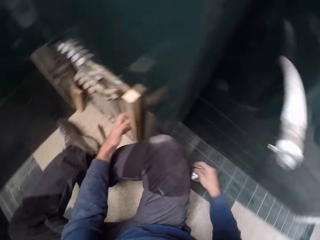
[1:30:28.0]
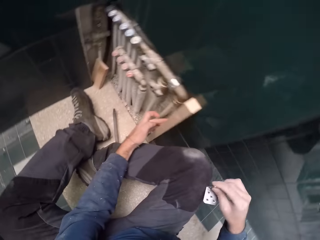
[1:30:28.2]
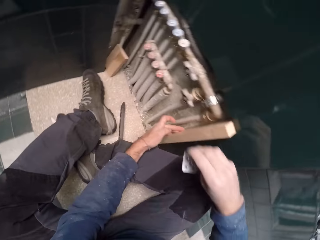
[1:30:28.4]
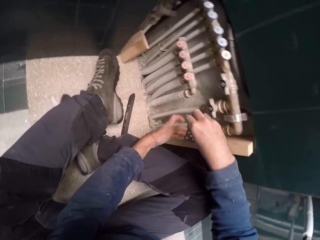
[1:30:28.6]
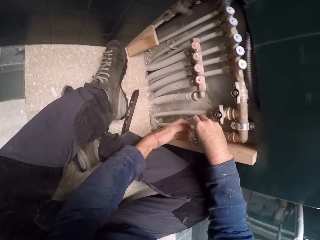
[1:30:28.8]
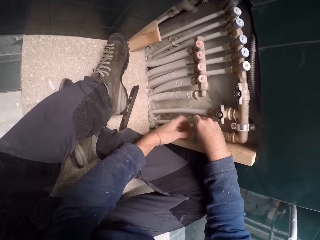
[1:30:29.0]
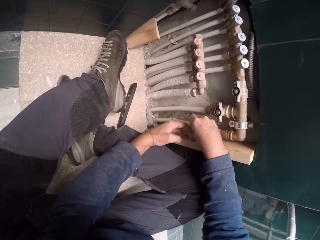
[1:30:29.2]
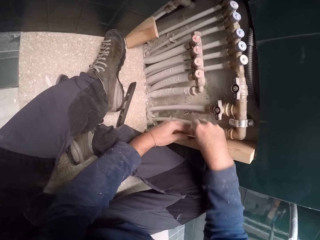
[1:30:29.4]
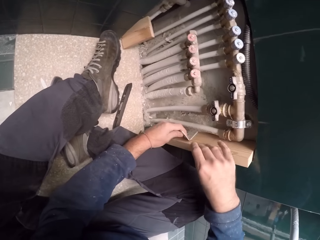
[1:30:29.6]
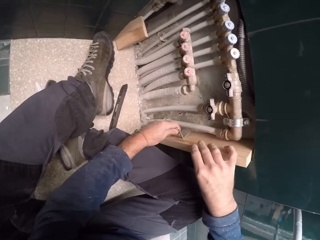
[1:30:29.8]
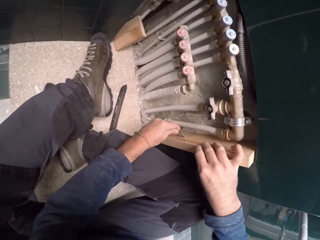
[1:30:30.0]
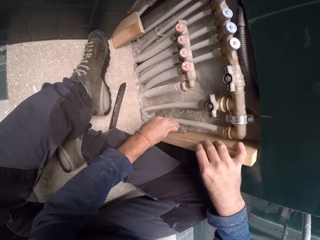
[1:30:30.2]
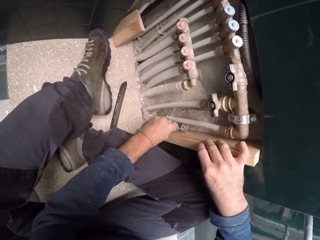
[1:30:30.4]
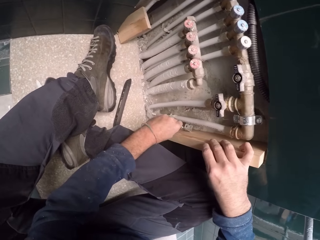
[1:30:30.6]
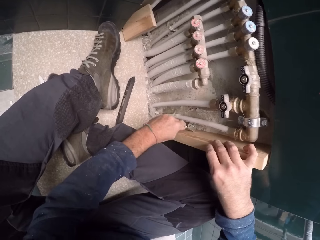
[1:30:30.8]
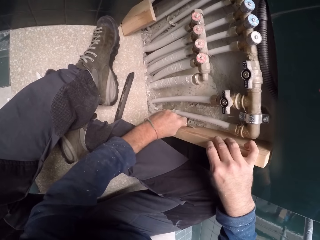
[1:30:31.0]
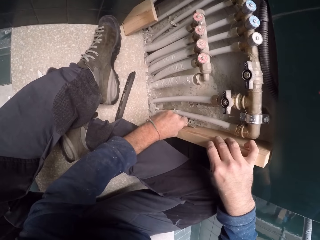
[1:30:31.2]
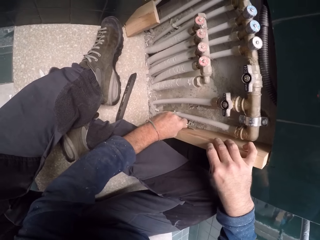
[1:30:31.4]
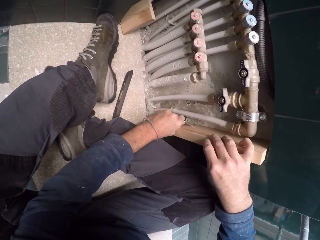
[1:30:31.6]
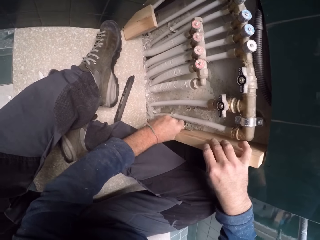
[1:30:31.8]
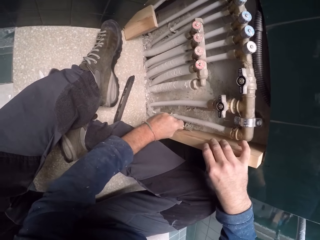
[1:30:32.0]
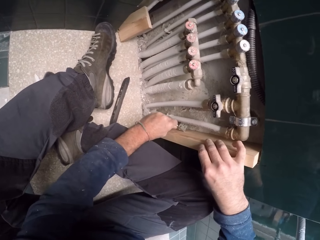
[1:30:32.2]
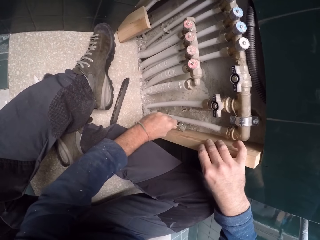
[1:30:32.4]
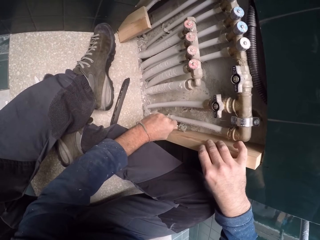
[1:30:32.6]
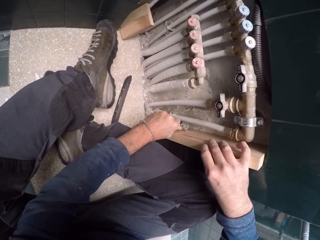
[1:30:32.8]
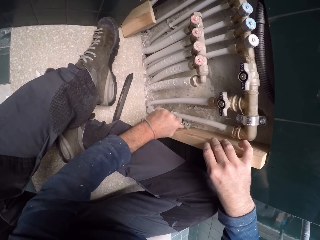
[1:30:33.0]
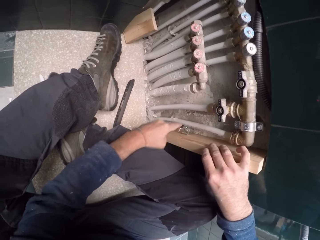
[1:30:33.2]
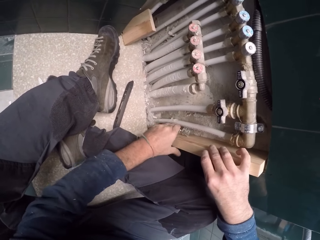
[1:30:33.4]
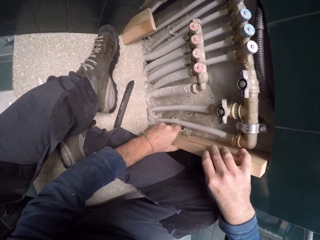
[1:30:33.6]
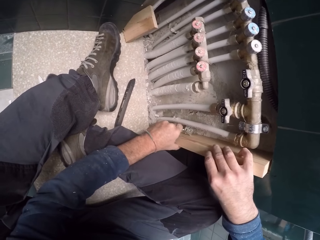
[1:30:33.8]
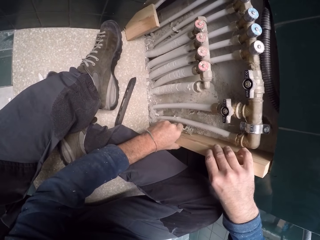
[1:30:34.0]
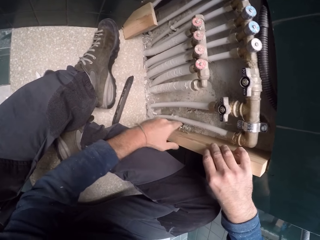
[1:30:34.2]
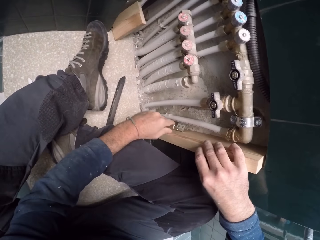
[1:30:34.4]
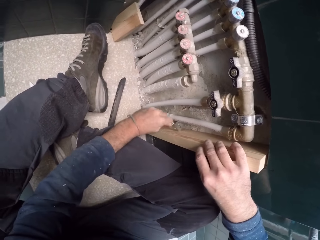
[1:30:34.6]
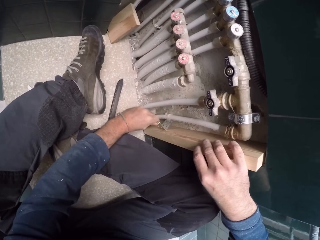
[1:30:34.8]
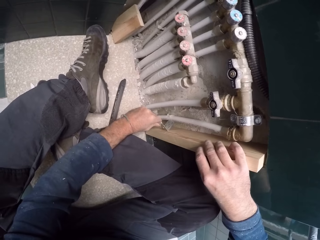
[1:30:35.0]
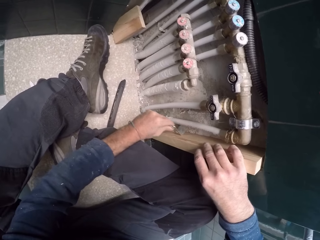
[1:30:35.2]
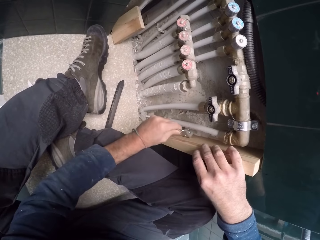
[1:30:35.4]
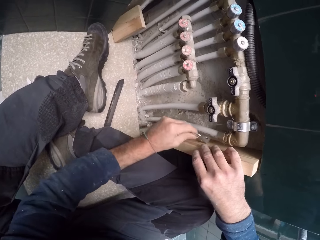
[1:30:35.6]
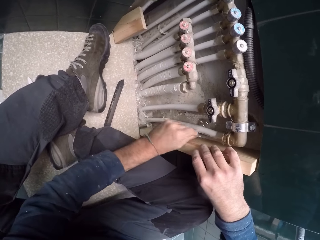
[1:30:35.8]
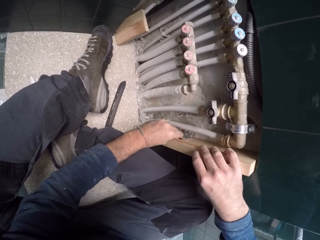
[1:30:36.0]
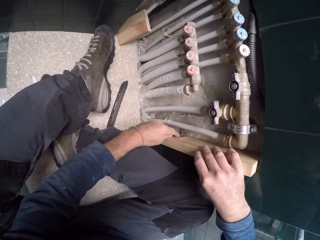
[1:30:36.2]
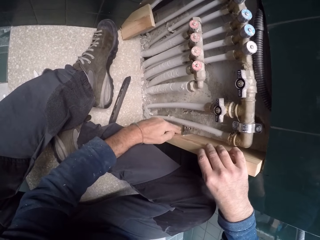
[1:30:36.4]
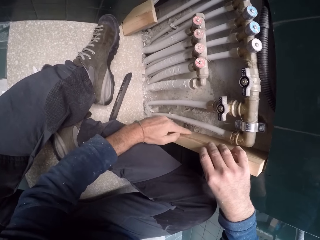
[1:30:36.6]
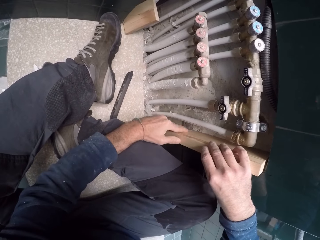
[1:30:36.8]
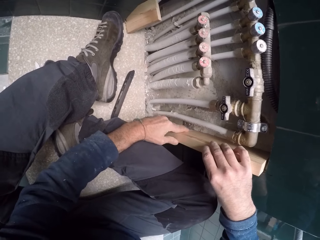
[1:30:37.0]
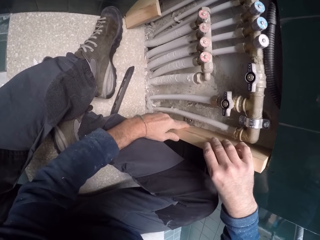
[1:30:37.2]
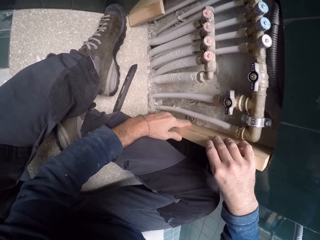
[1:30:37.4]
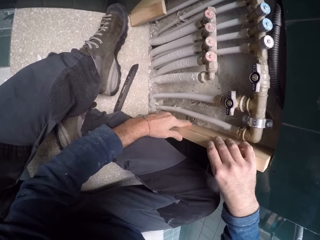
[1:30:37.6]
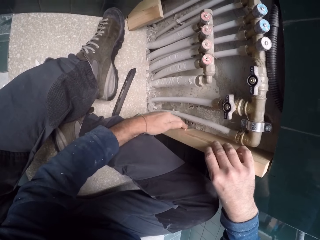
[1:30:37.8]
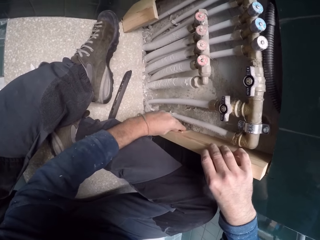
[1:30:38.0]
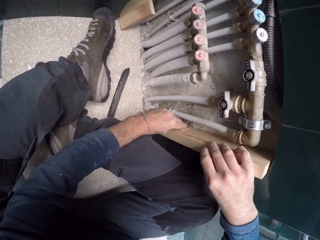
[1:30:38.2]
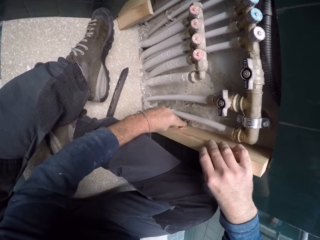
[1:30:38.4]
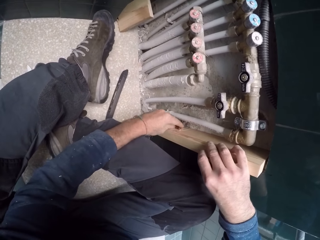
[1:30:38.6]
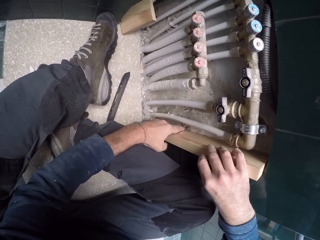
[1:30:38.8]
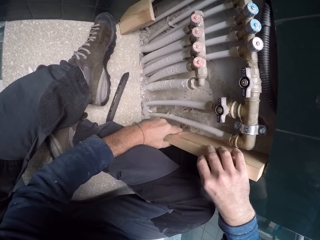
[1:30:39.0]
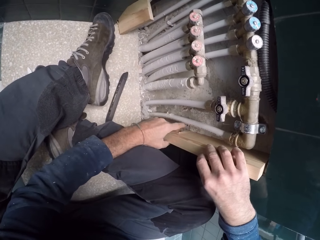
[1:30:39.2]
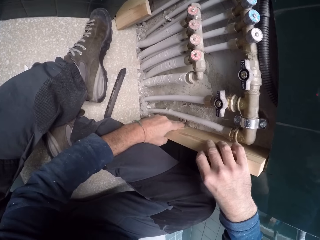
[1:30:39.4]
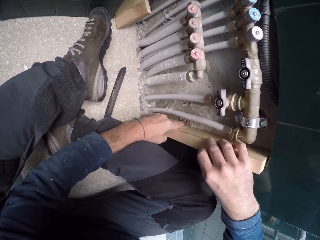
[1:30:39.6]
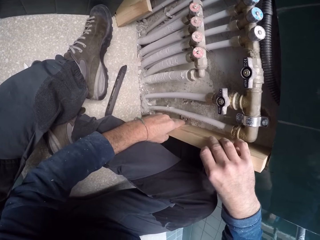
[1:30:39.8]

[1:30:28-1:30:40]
The camera wearer picks up the hinge on the floor with his right hand. He fits the hinge on the plank with both hands.

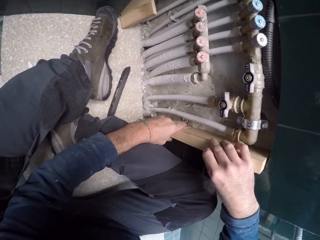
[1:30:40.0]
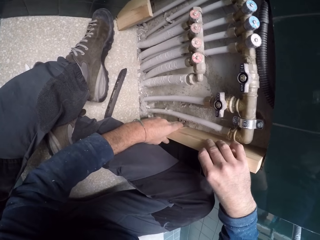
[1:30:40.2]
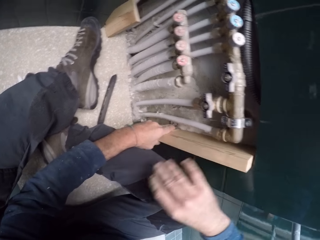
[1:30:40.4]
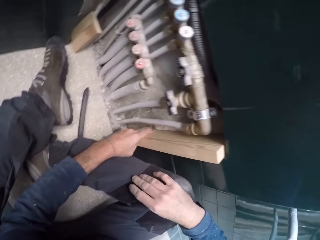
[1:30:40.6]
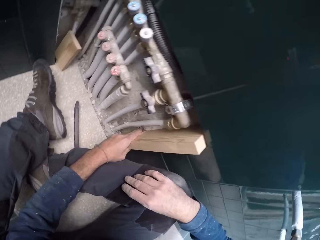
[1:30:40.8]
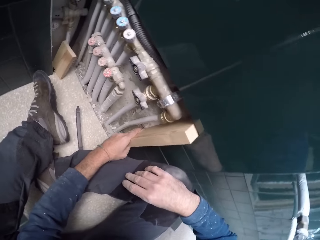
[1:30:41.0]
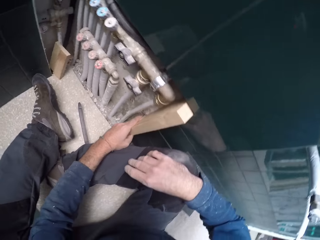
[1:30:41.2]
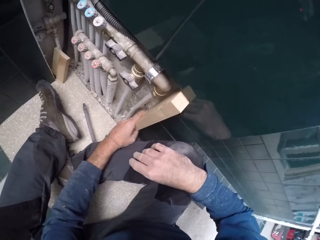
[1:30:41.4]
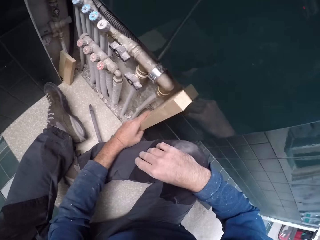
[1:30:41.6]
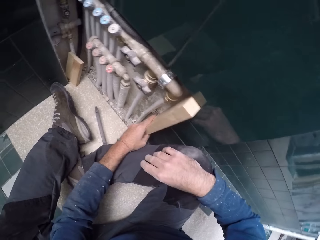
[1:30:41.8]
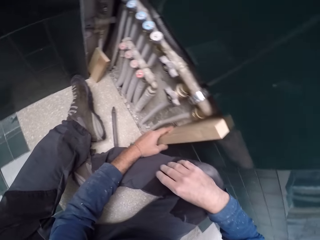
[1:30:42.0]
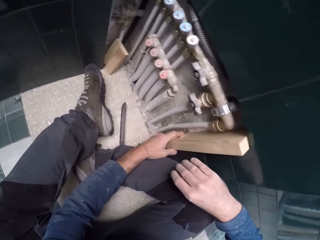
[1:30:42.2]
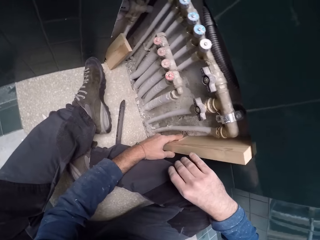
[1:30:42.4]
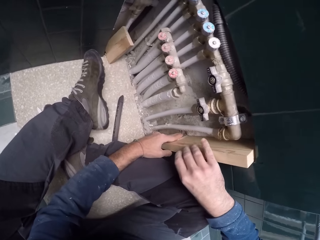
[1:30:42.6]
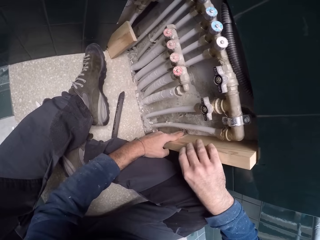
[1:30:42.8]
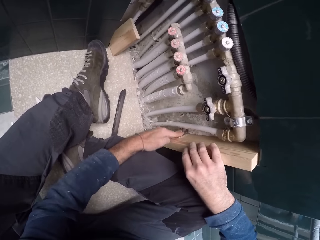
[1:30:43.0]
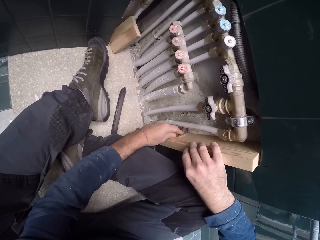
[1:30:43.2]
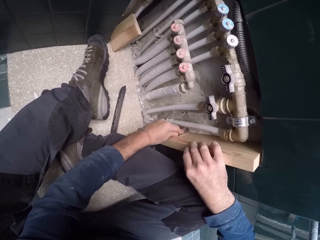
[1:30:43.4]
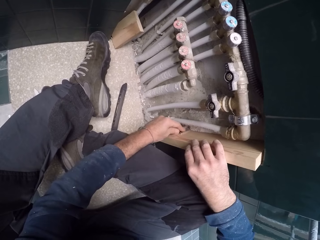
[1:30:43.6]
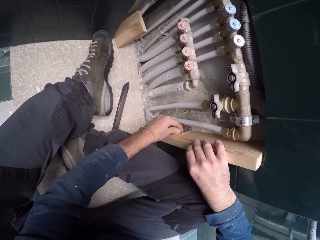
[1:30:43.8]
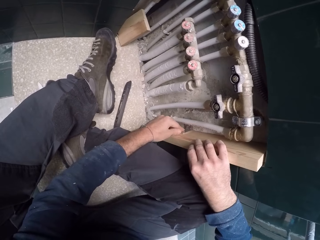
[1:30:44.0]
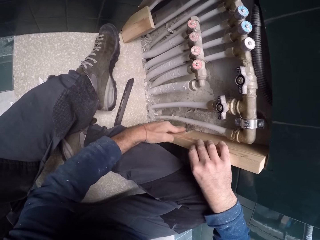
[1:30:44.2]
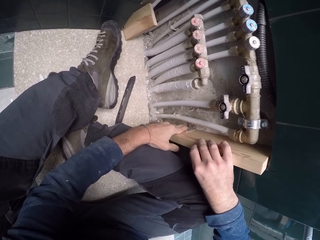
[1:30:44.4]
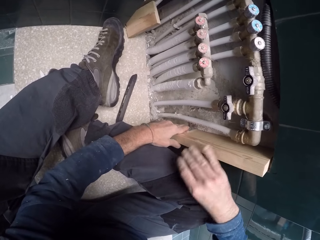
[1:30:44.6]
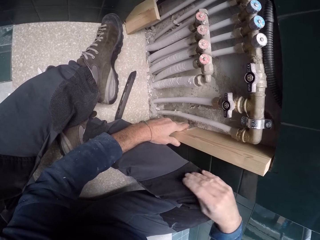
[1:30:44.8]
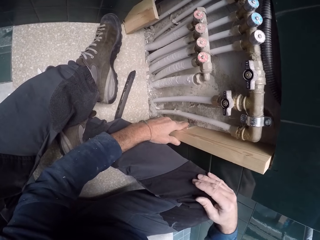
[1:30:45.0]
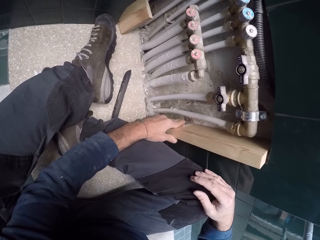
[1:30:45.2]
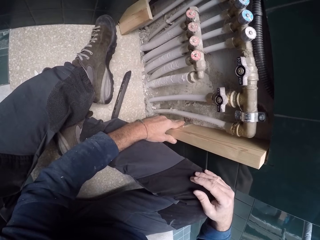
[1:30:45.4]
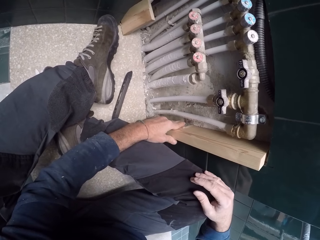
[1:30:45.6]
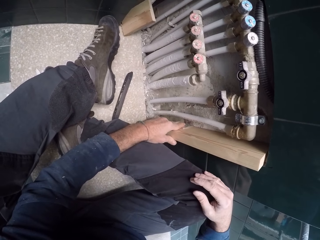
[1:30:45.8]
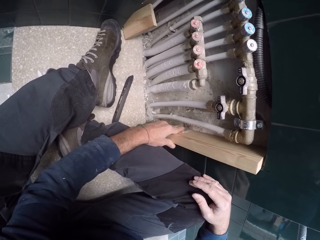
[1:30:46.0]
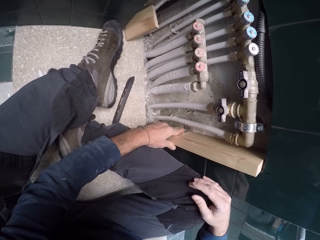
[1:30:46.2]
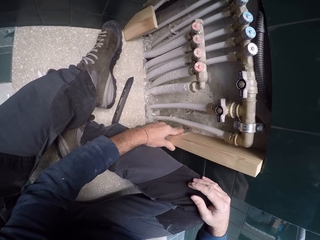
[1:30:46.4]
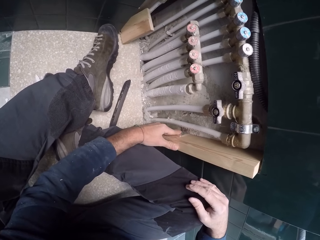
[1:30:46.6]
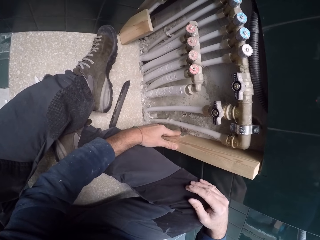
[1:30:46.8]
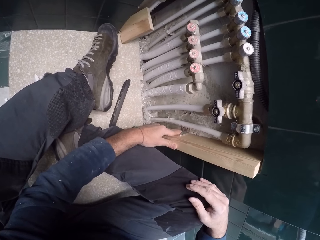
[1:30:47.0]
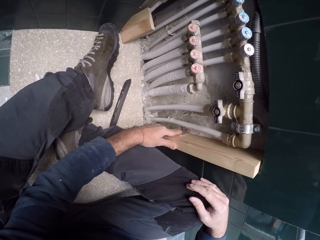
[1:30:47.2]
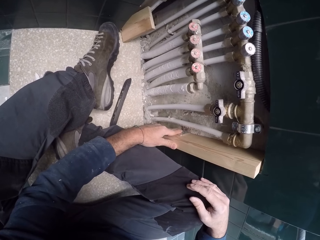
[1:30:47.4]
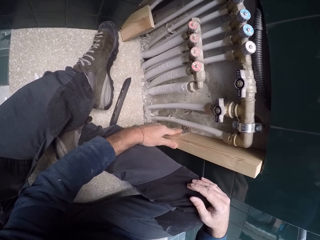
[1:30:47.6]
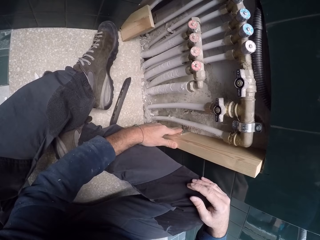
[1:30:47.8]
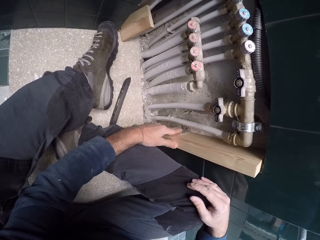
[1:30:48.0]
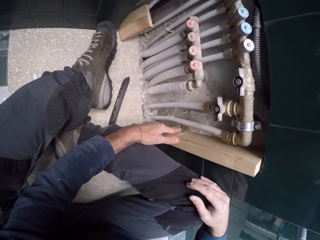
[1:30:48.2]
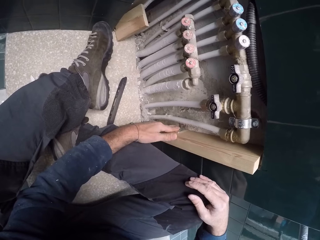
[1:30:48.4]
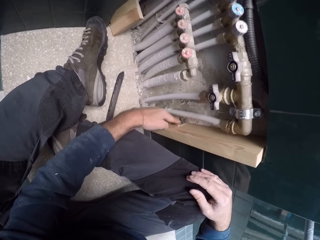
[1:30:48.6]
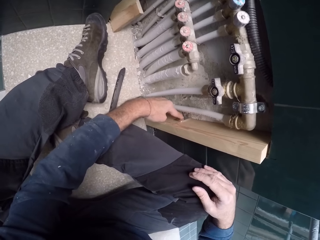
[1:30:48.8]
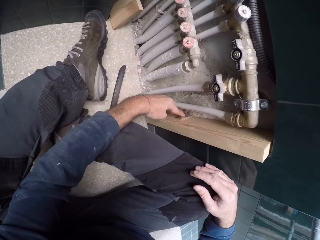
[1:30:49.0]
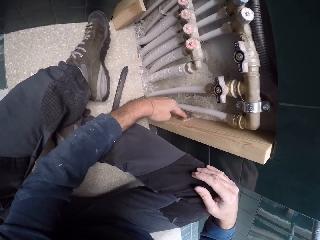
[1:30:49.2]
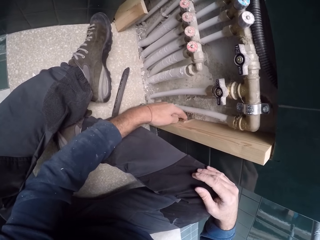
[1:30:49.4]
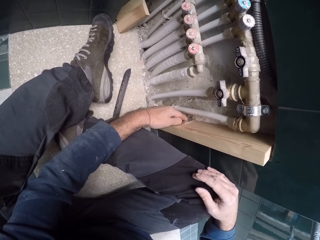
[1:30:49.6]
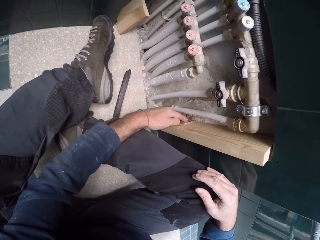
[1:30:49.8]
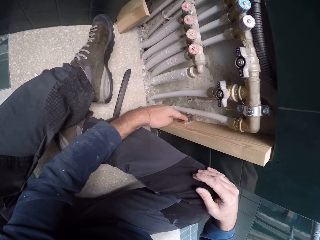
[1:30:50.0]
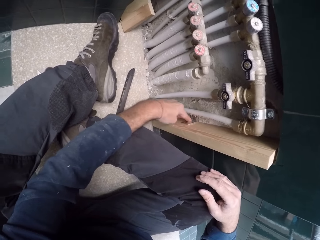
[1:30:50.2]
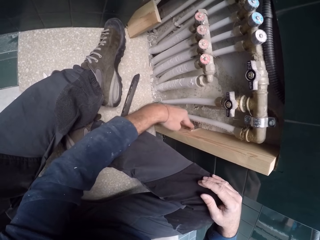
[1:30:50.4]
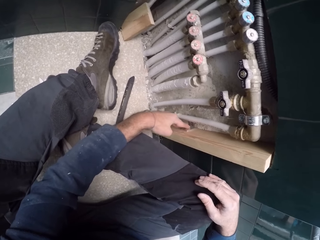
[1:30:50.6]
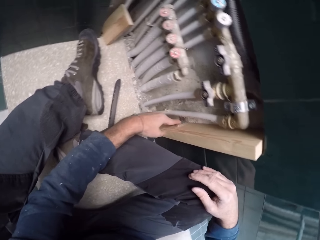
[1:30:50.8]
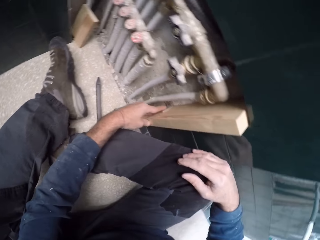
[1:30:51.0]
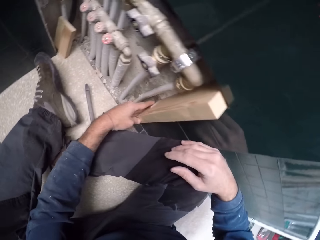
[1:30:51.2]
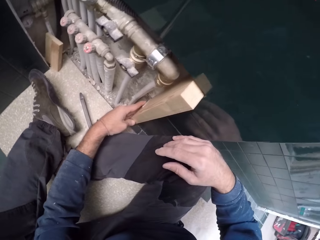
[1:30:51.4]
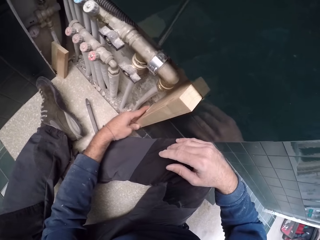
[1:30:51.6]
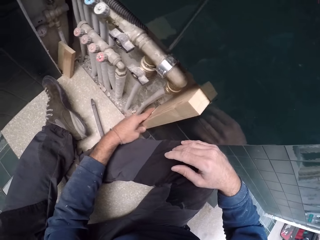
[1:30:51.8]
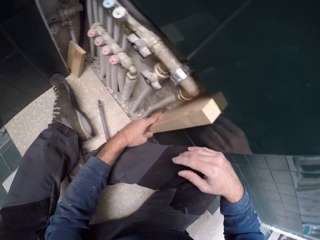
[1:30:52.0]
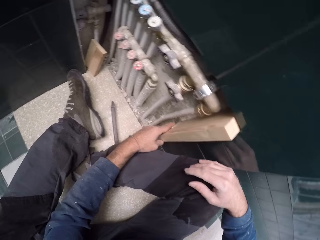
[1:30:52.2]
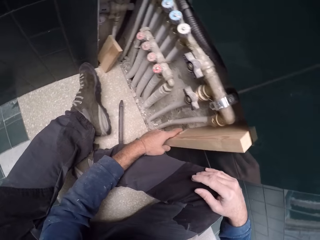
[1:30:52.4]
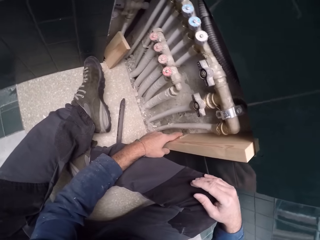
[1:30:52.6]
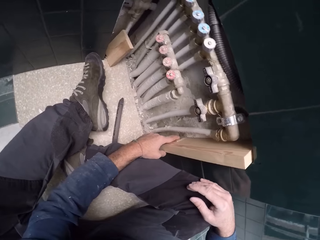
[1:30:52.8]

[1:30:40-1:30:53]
The camera wearer holds the hinge to the plank with his left hand.
